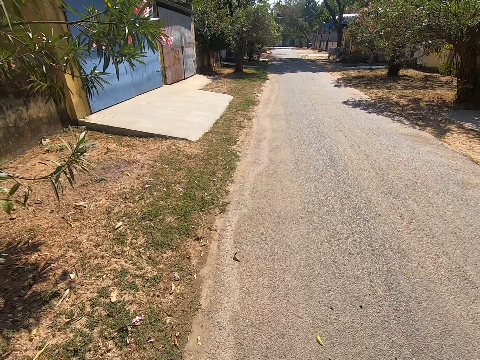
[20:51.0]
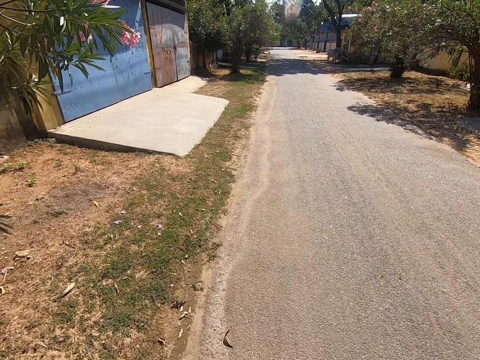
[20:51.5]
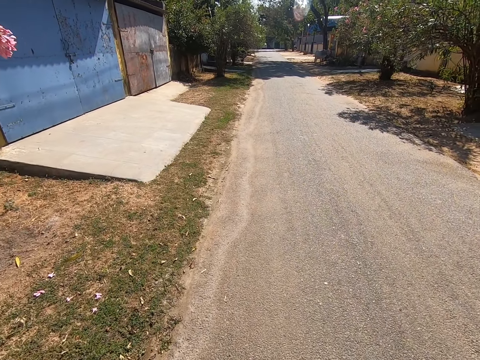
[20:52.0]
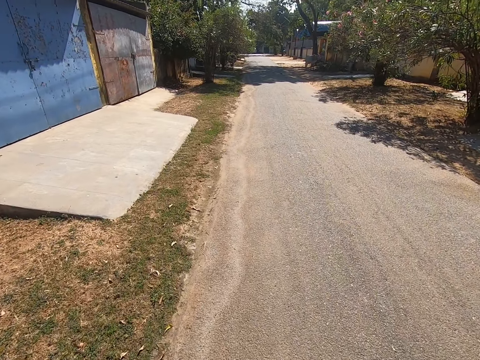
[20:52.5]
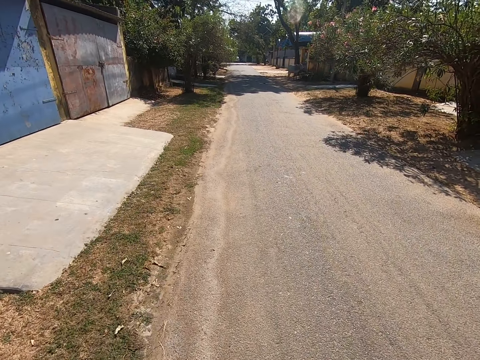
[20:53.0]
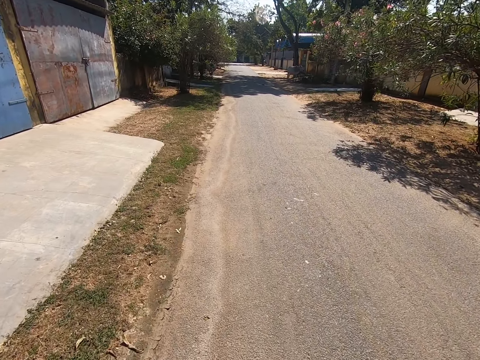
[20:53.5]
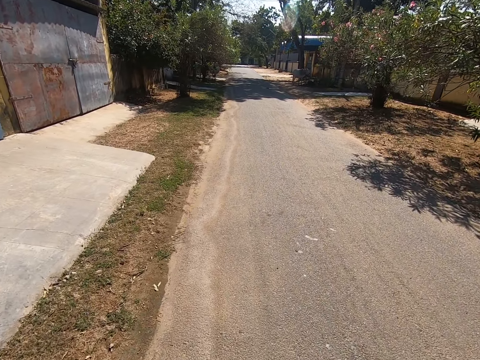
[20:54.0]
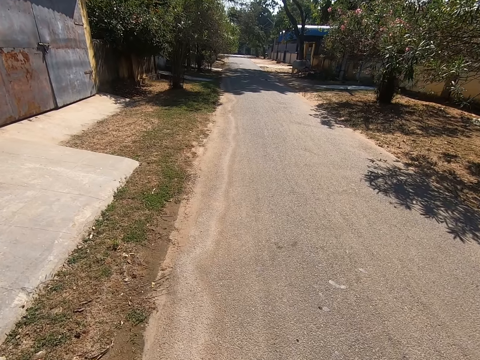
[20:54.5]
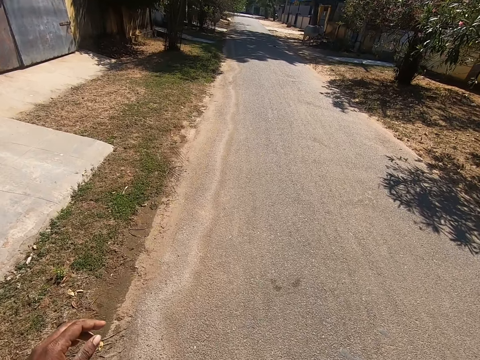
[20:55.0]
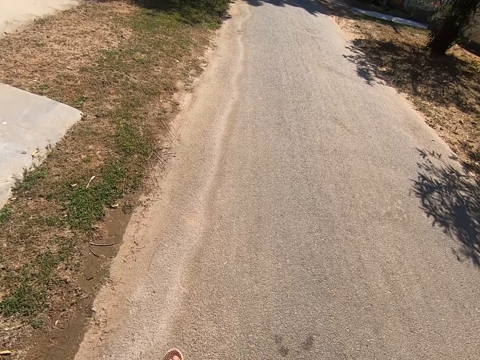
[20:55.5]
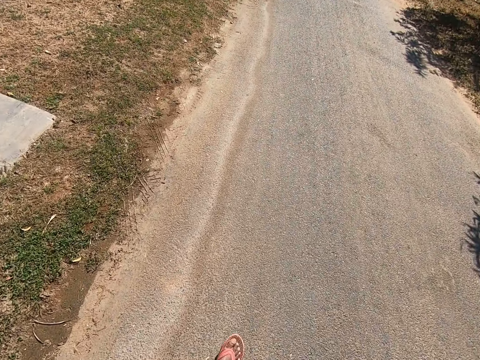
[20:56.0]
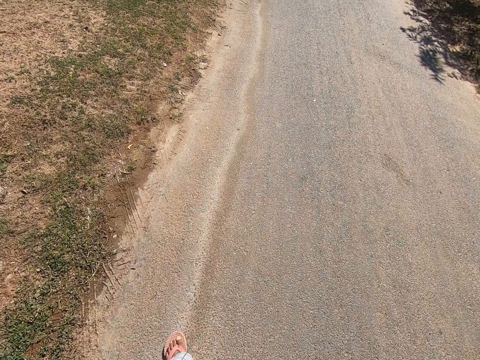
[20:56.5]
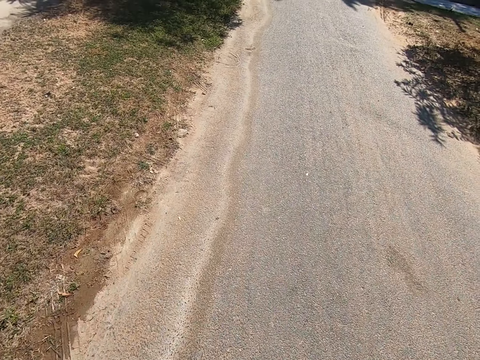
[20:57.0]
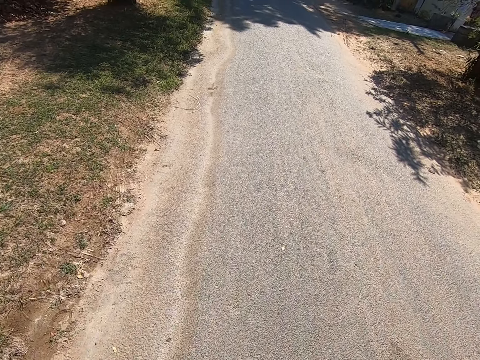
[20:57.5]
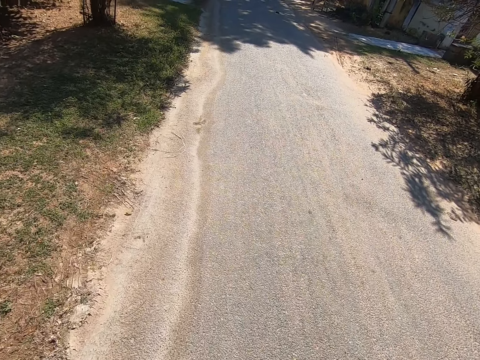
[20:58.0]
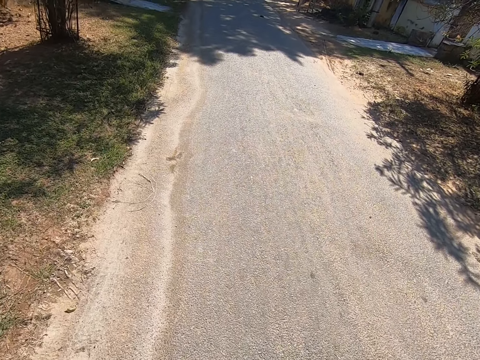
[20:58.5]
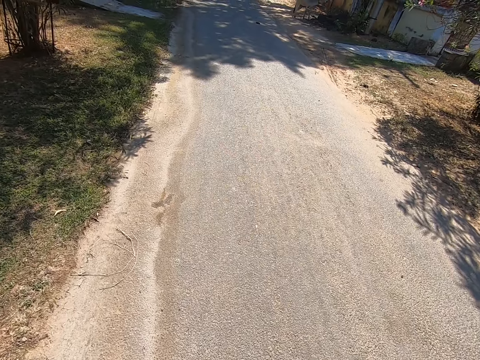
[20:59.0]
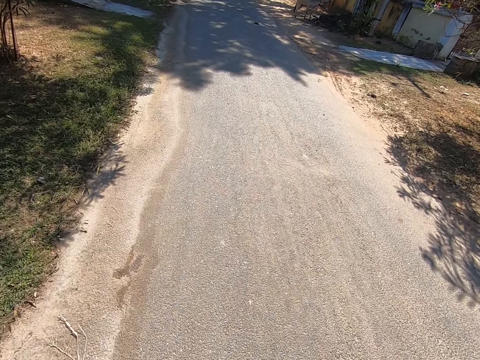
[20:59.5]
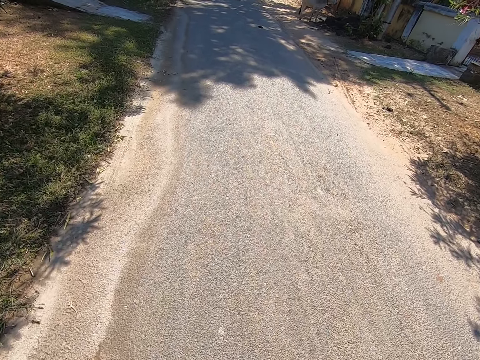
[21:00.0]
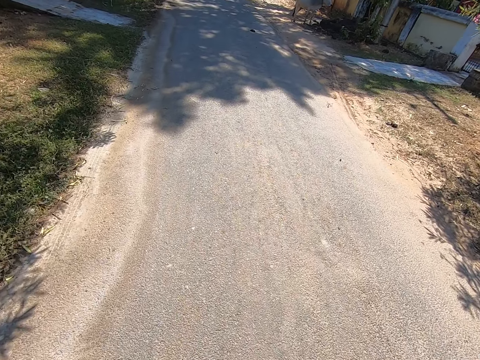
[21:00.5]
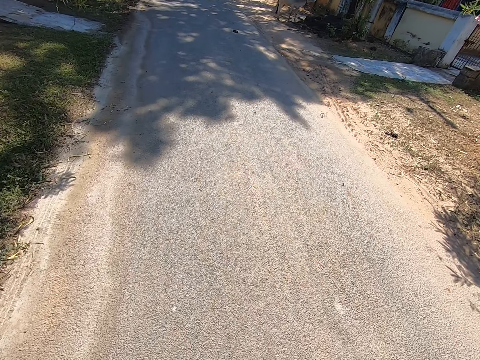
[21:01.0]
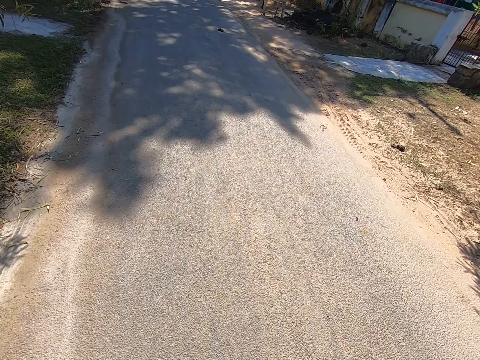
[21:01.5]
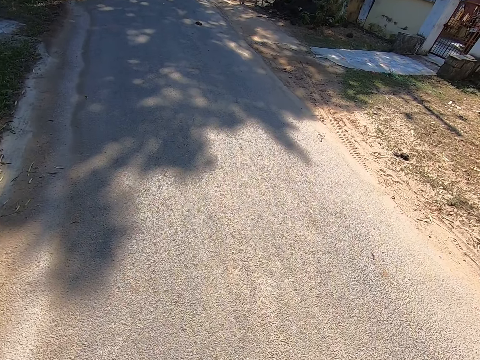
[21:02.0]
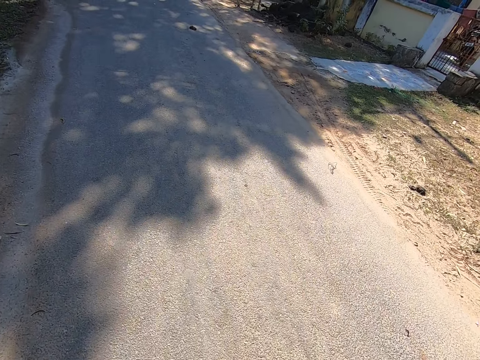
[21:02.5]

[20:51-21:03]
The camera wearer lifts his hand. He walks on a tarmac road.

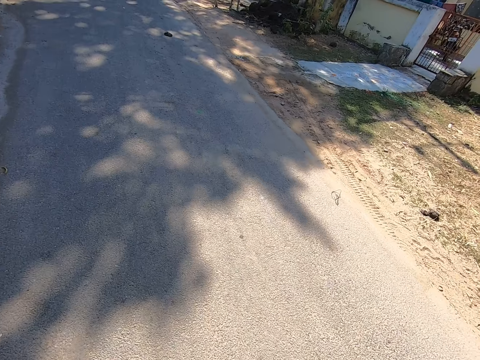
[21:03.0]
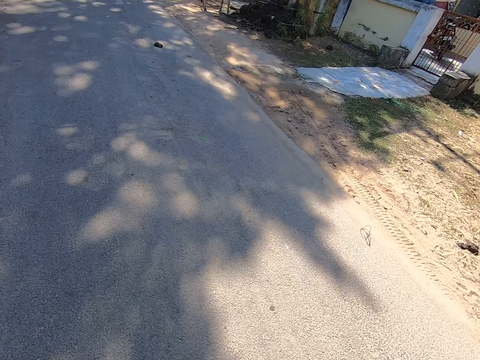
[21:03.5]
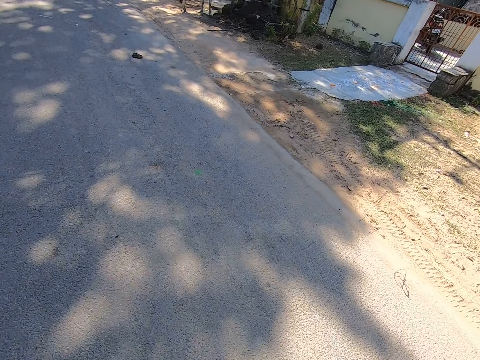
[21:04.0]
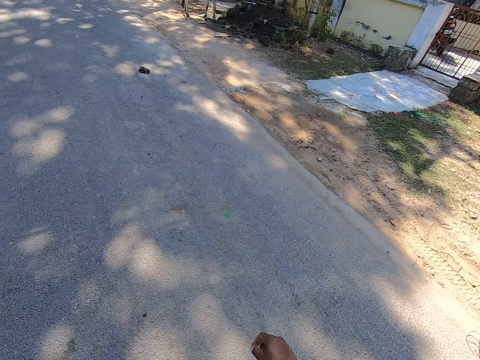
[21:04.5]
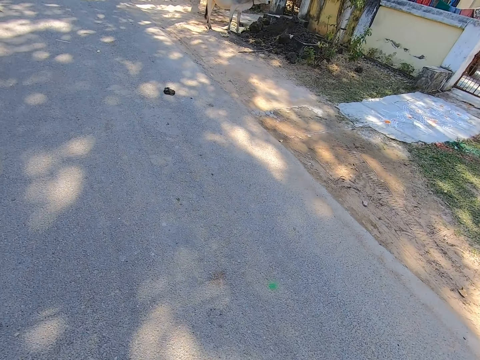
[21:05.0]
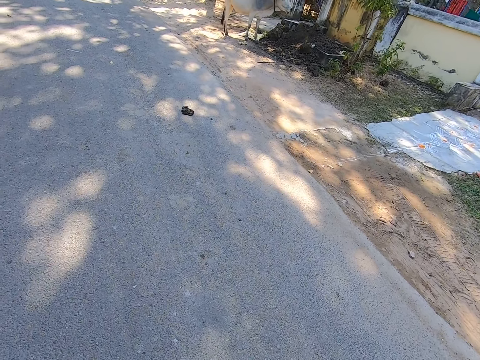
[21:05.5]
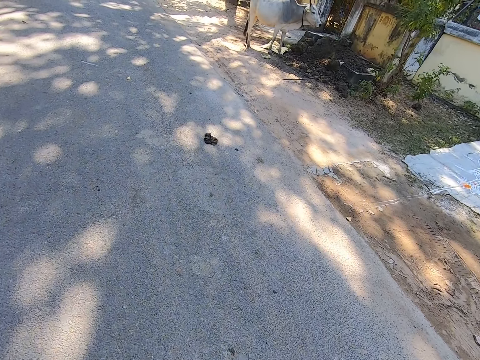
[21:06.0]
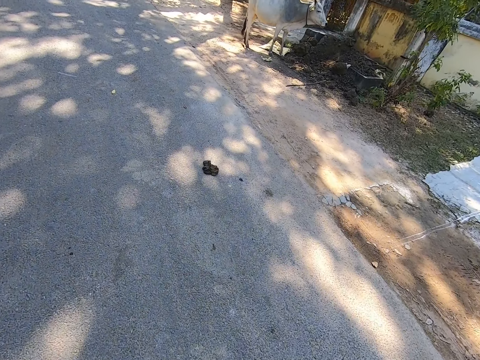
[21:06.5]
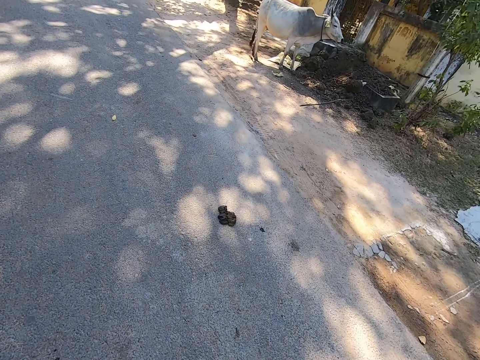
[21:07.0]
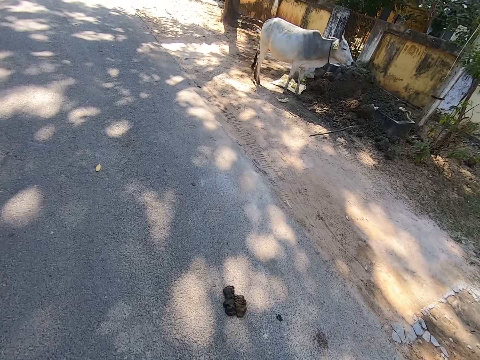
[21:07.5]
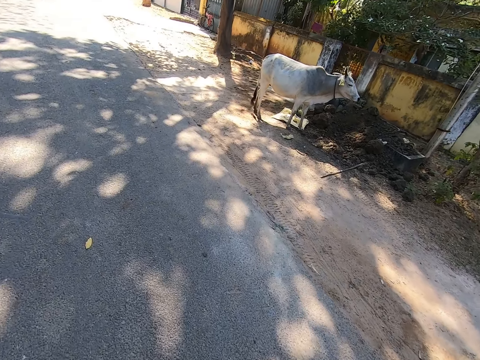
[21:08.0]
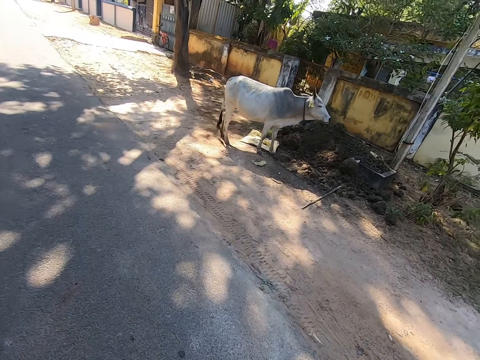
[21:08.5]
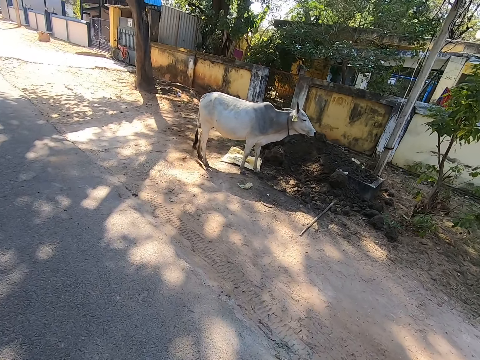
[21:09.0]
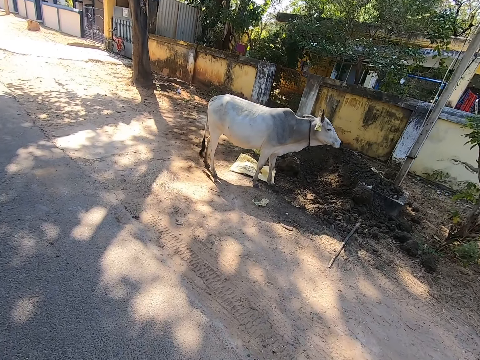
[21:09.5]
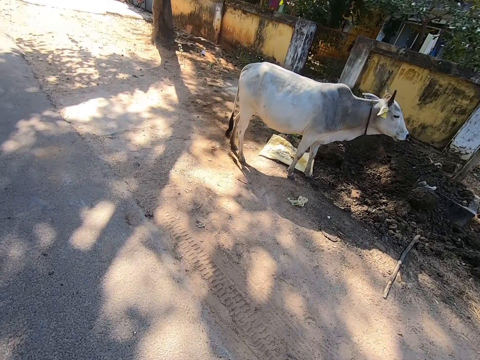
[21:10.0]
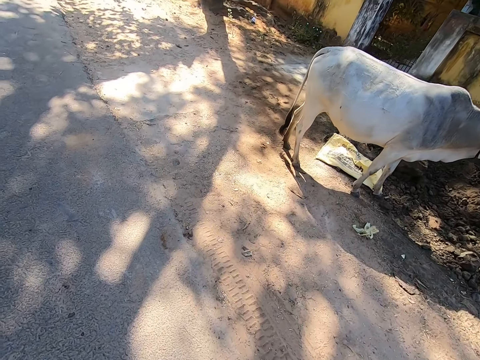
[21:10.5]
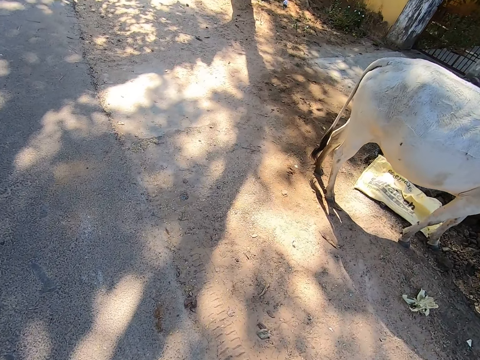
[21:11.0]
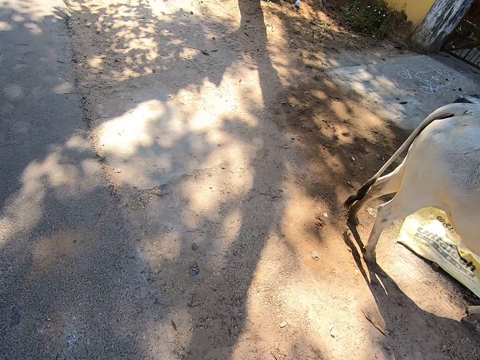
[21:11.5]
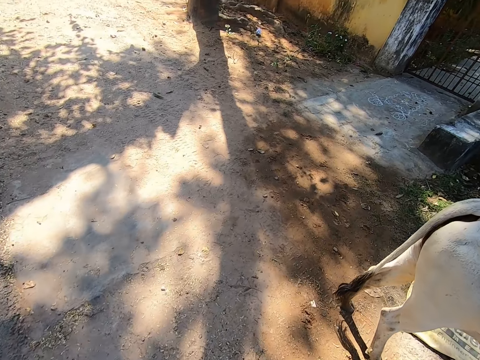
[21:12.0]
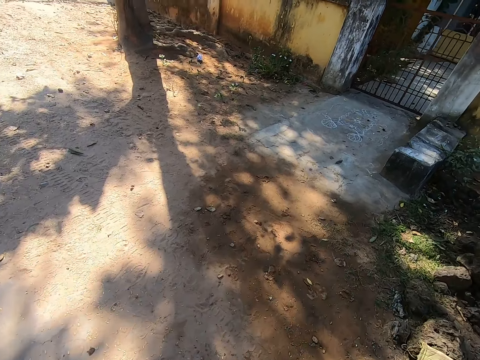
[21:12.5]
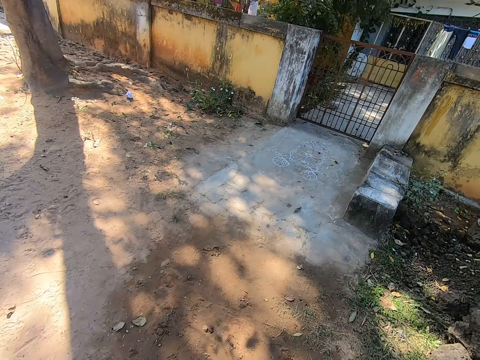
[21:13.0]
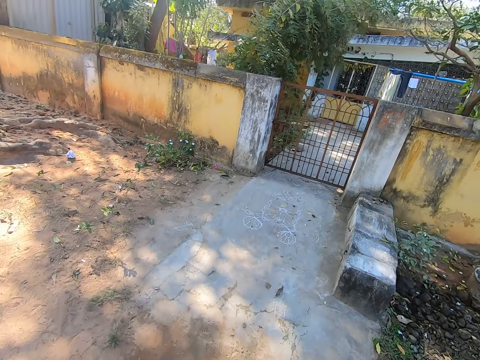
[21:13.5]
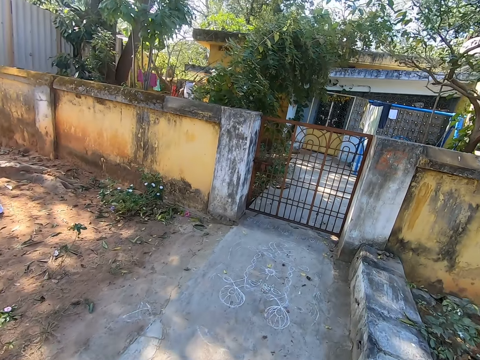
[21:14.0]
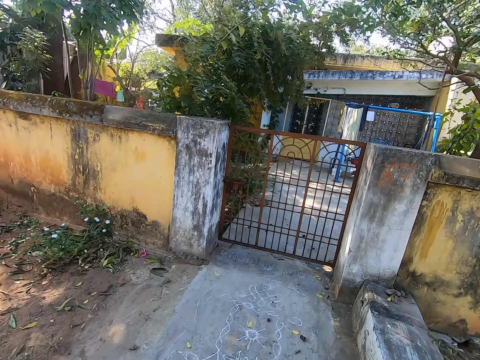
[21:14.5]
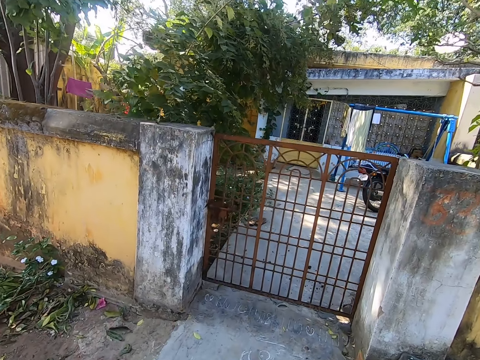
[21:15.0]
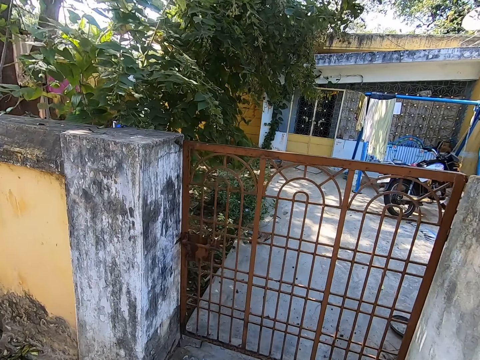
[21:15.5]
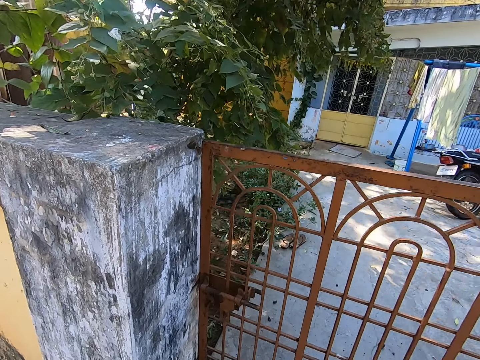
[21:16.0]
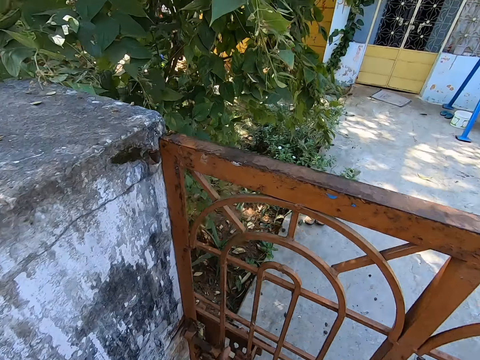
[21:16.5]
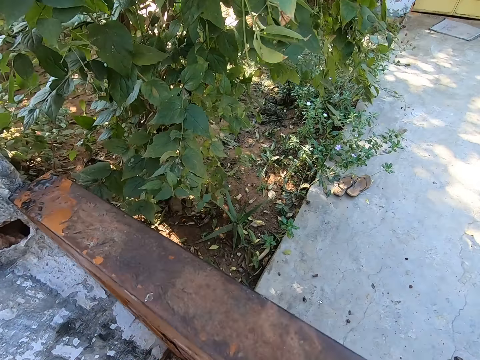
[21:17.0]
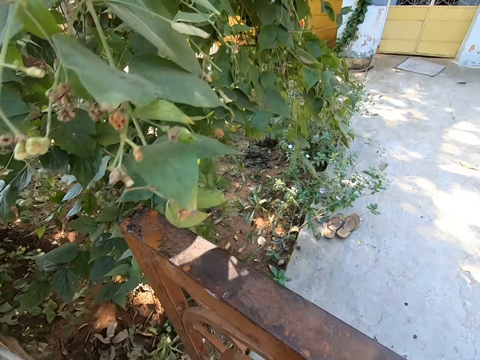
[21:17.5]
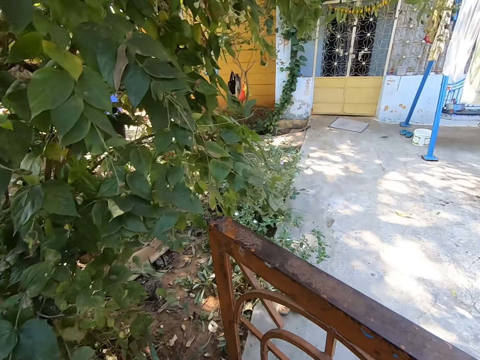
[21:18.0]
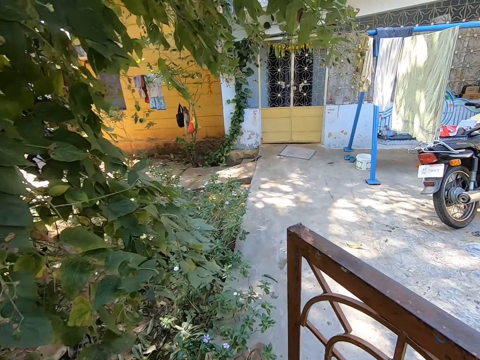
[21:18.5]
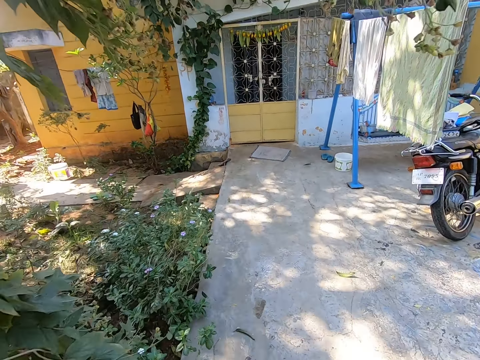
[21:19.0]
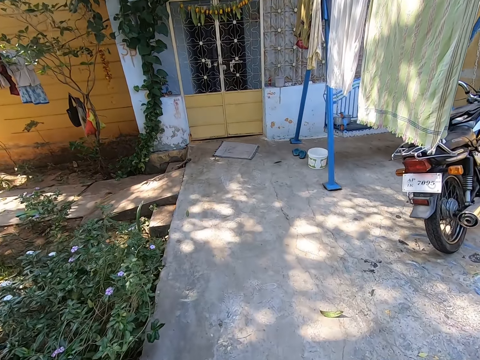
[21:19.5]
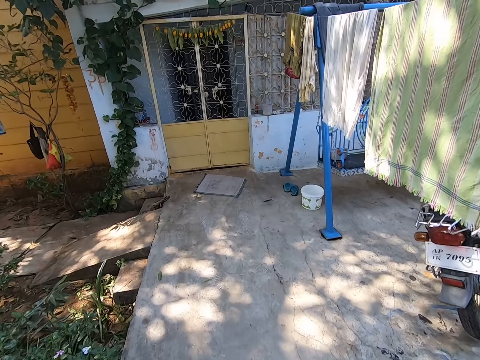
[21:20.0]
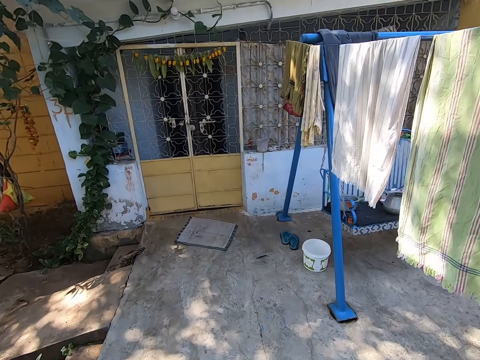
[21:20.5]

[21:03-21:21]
The camera wearer looks at a gate on the right side of the road. They walk on a tarmac road. They look at a cow standing on the side of the road. They walk past the cow. They walk on a walkway. They walk towards the gate. They look through the gate and open the gate. They walk towards a building.
